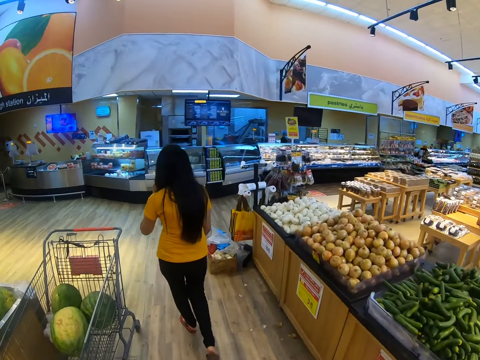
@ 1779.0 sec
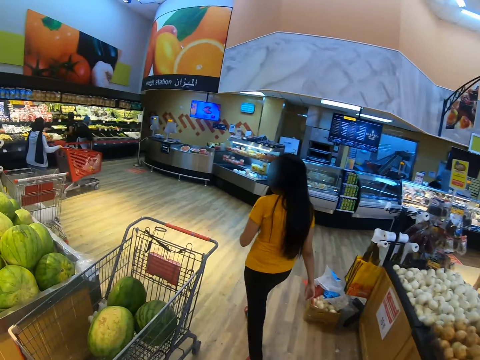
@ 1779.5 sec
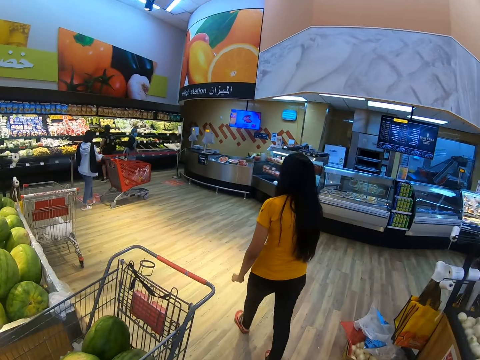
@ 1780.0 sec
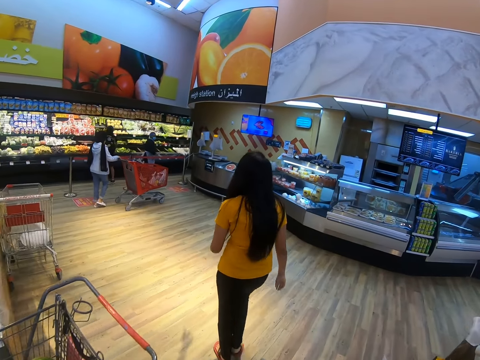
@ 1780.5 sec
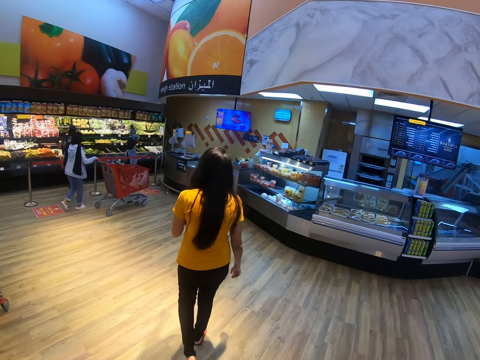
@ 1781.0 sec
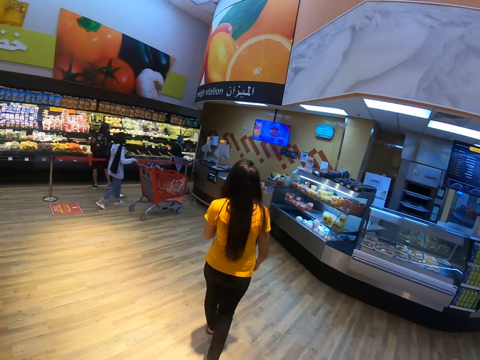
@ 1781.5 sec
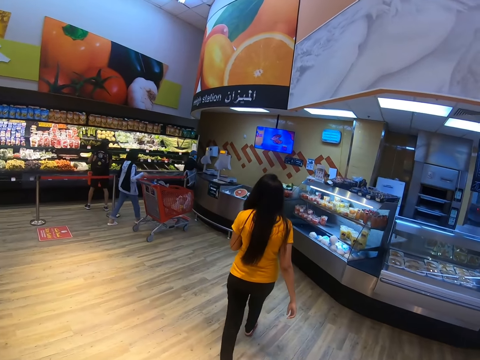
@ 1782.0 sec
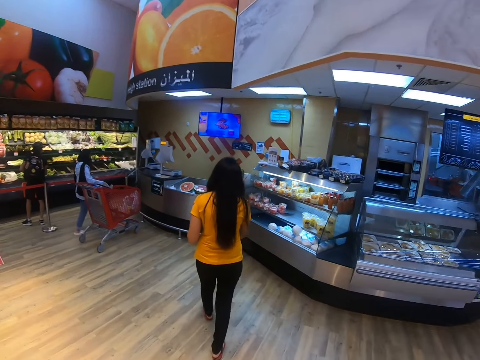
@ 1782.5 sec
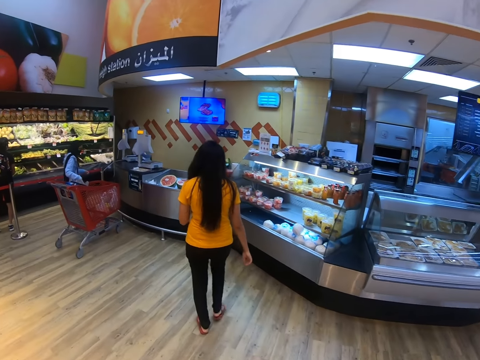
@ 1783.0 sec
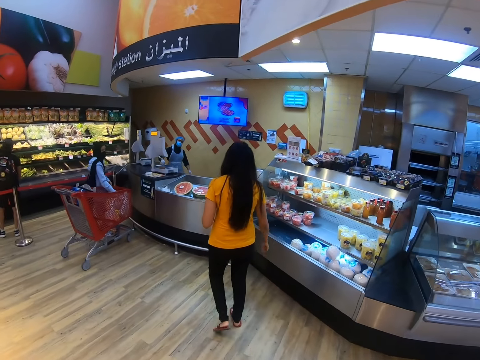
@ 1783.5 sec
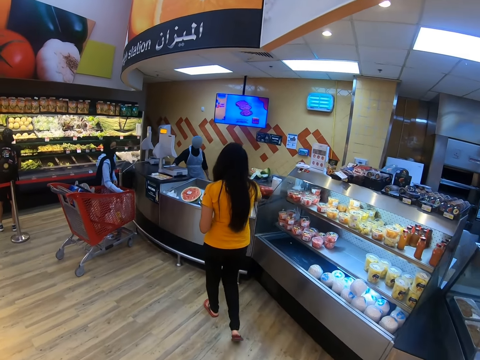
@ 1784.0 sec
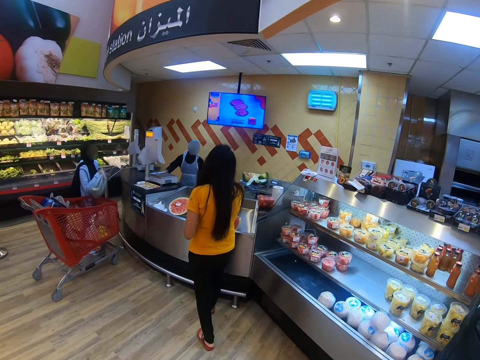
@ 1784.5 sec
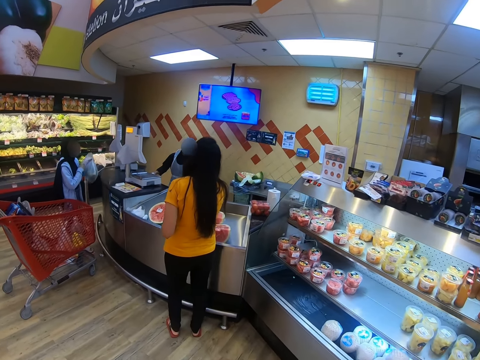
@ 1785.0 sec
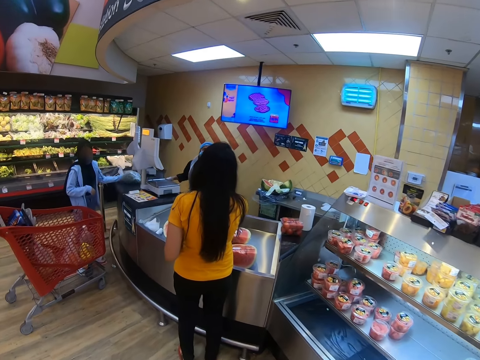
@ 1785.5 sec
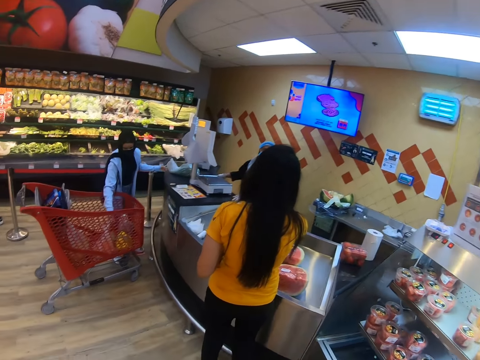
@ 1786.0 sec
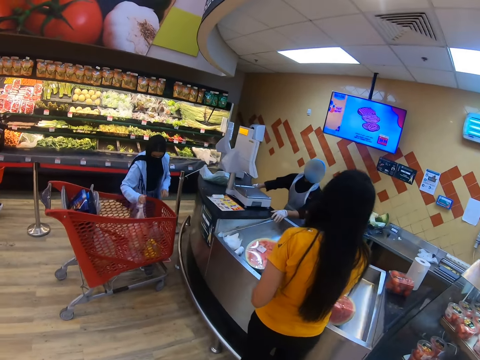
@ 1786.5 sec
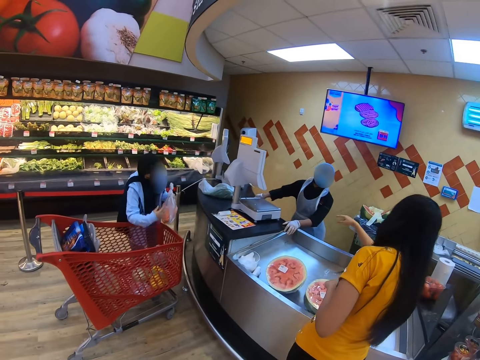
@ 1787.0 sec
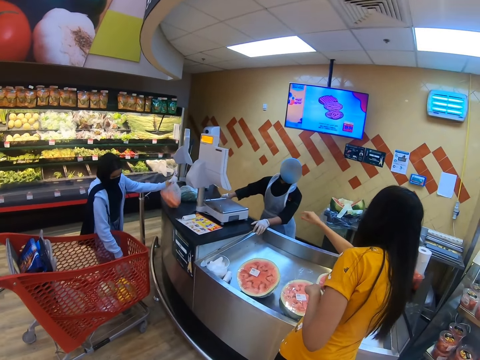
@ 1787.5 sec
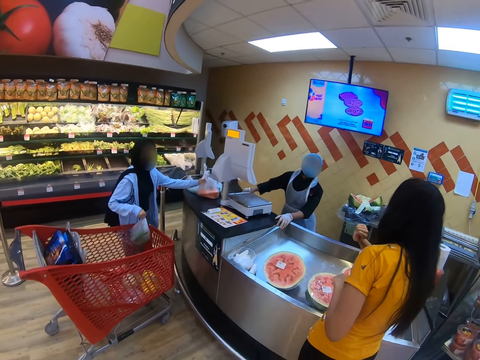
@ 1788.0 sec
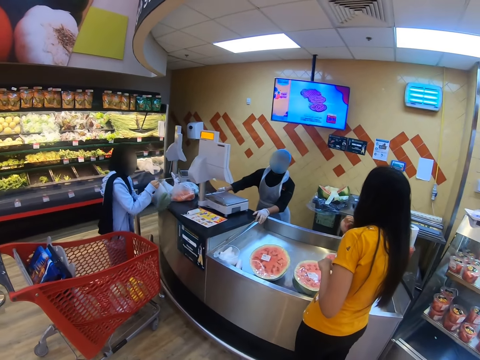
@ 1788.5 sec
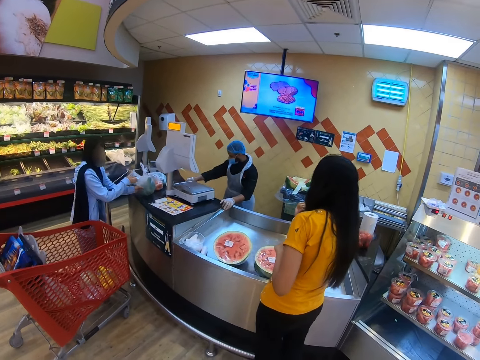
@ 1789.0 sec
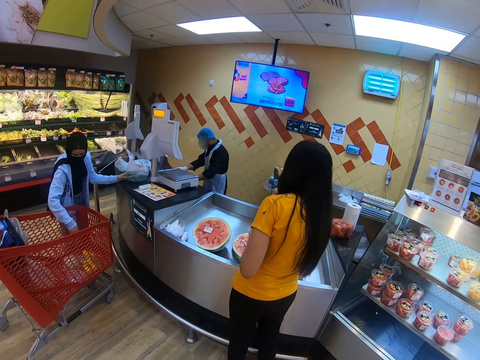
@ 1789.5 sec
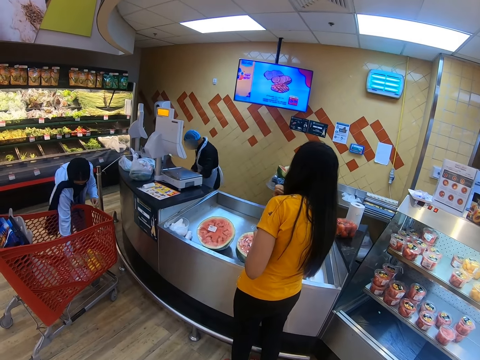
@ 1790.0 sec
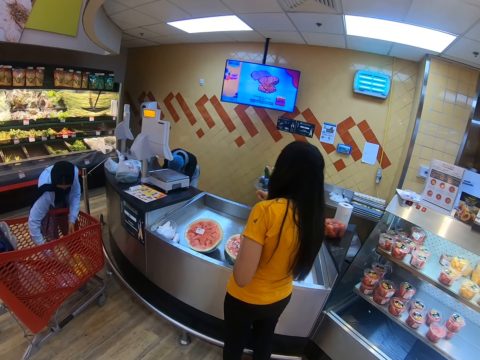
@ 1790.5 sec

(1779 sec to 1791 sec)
A person walks in a supermarket. The person converses with another person.

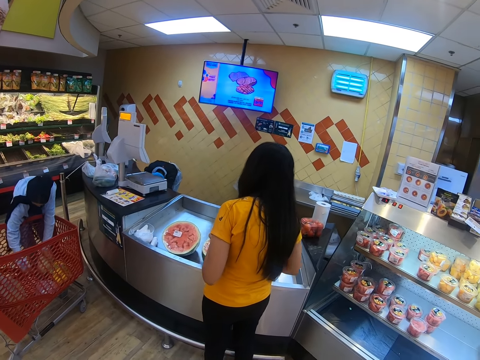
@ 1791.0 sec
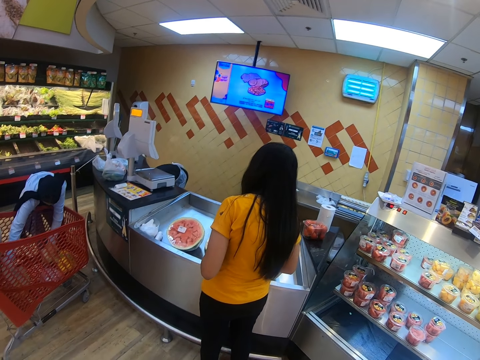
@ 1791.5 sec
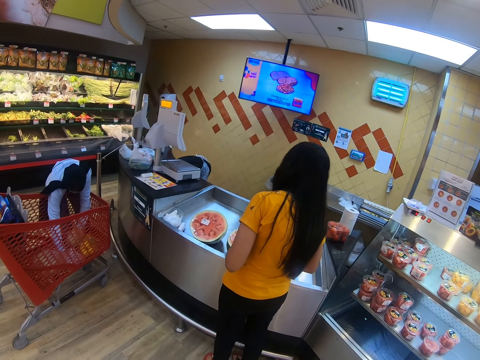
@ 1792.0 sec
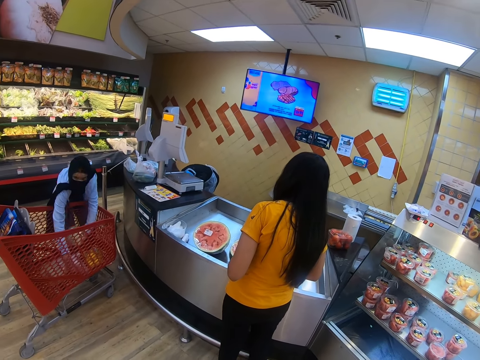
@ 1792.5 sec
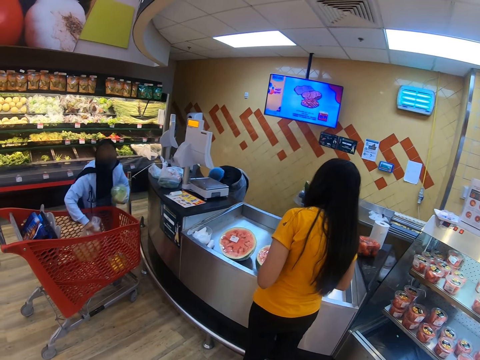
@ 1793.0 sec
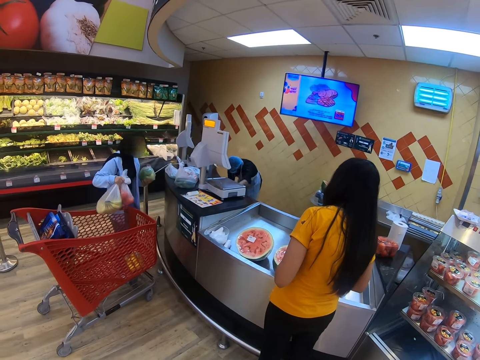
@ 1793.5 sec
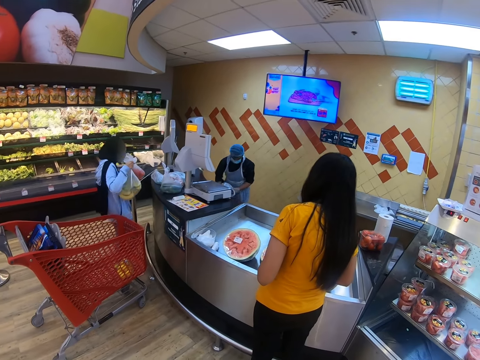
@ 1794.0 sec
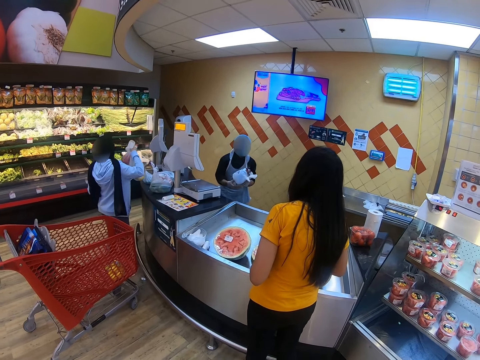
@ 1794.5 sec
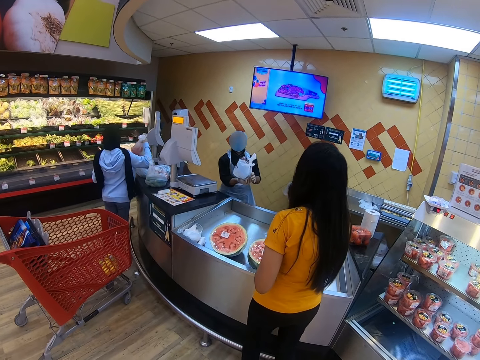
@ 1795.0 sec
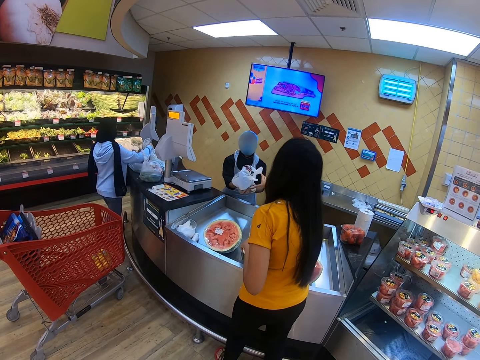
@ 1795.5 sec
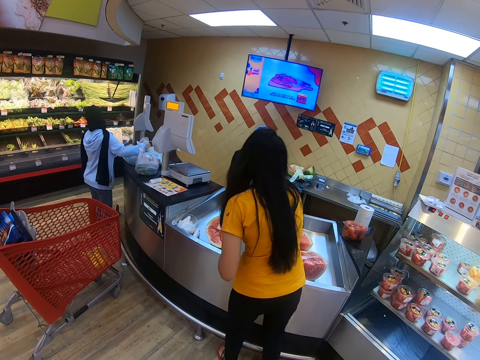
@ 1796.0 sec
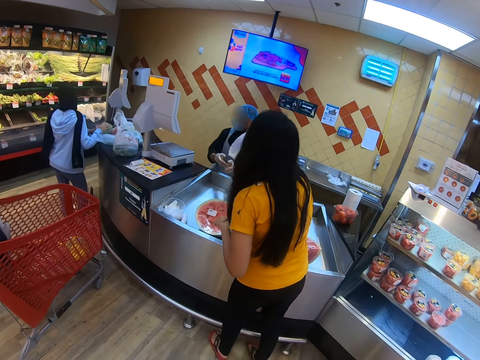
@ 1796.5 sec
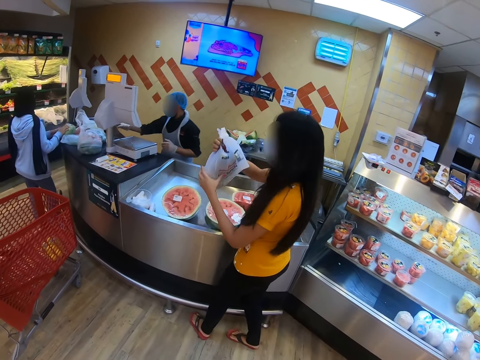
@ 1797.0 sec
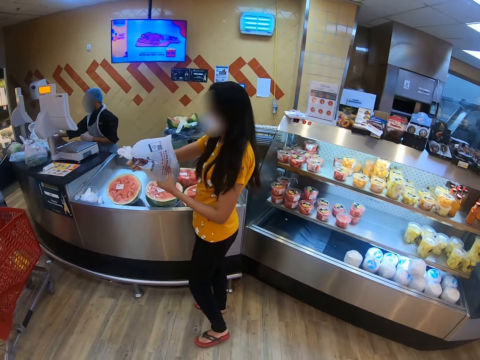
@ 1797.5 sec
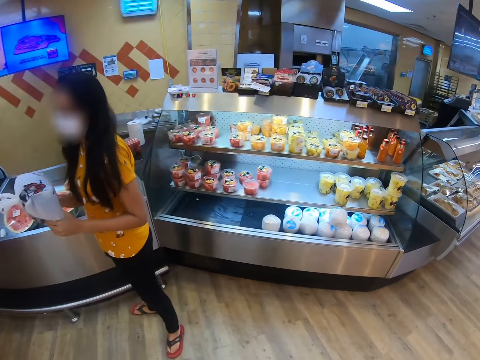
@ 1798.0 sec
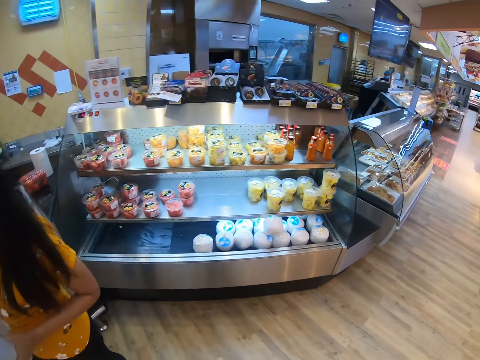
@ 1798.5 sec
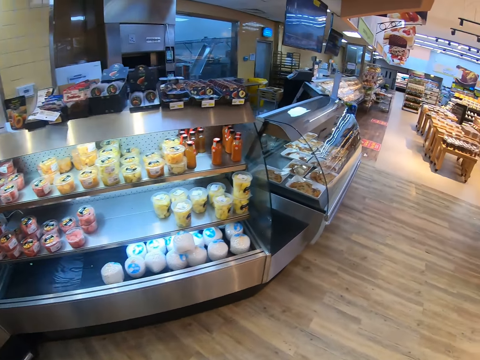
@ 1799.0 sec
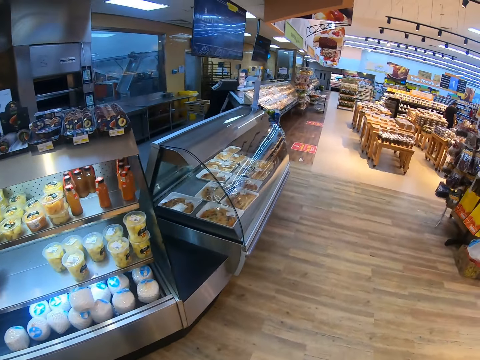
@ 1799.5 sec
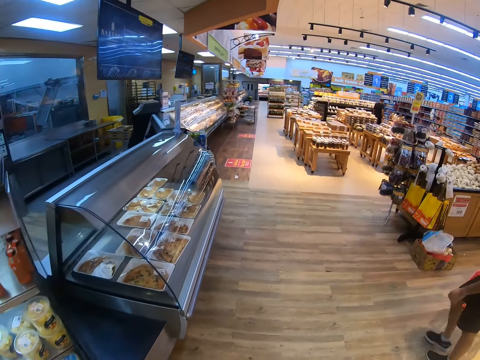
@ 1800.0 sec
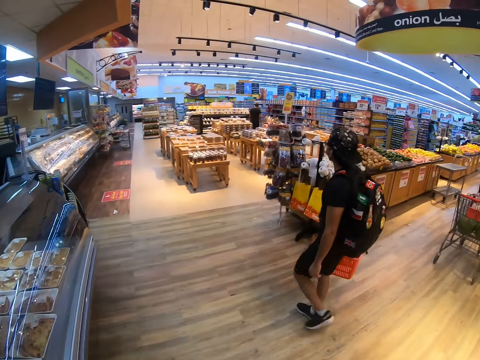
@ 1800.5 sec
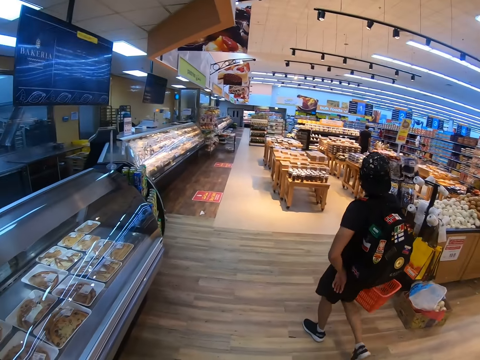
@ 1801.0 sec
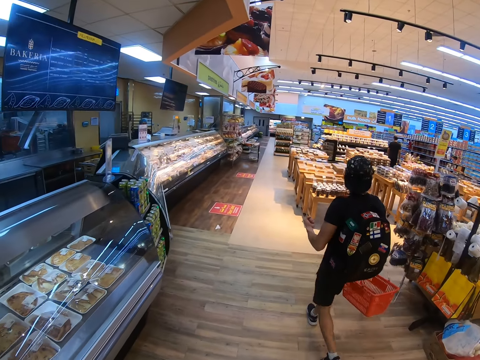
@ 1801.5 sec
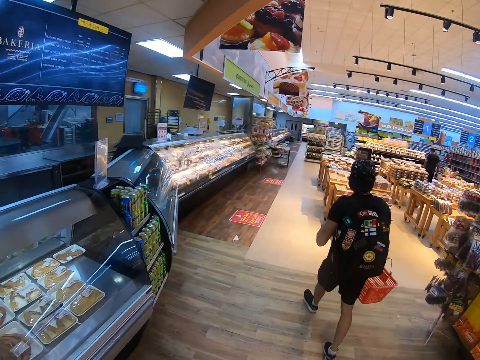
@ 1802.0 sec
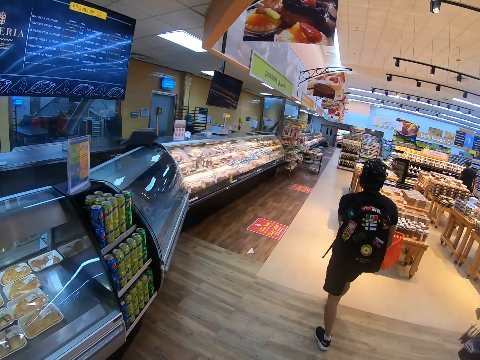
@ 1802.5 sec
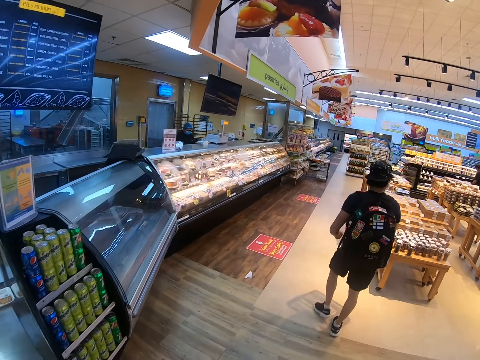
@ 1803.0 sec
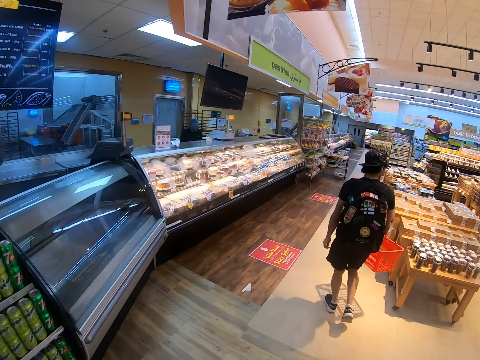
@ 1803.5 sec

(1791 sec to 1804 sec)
A person gives a paper bag to another person. The other person walks in a supermarket.

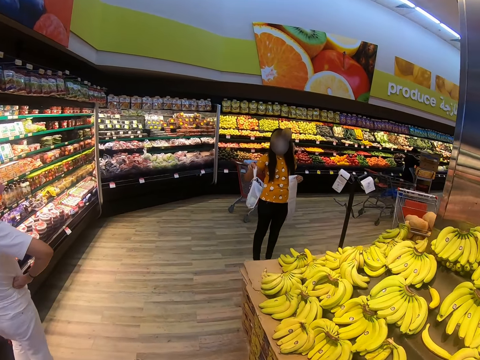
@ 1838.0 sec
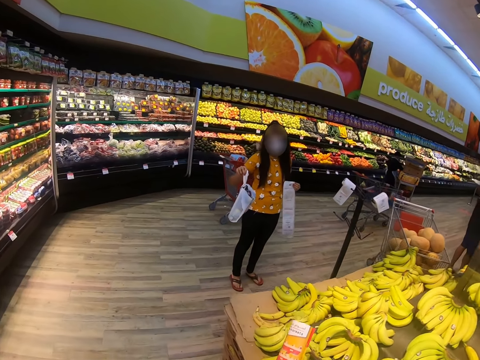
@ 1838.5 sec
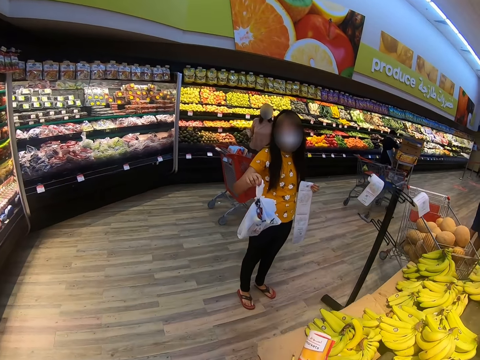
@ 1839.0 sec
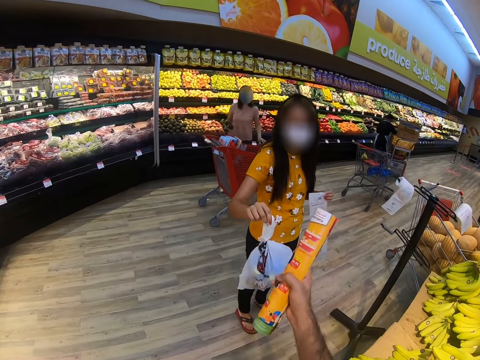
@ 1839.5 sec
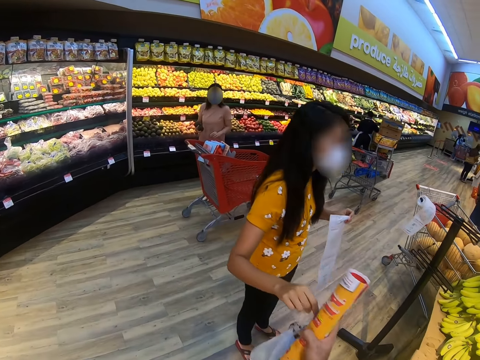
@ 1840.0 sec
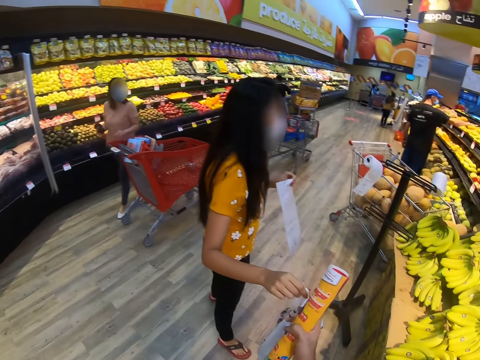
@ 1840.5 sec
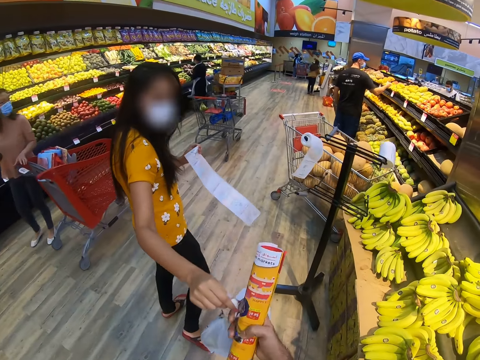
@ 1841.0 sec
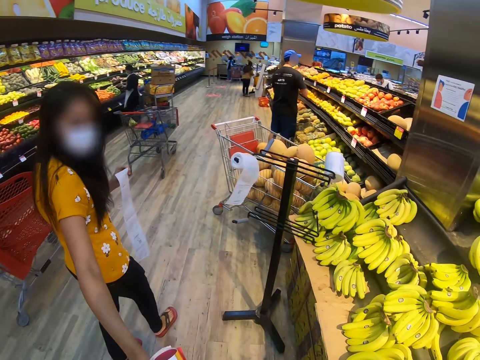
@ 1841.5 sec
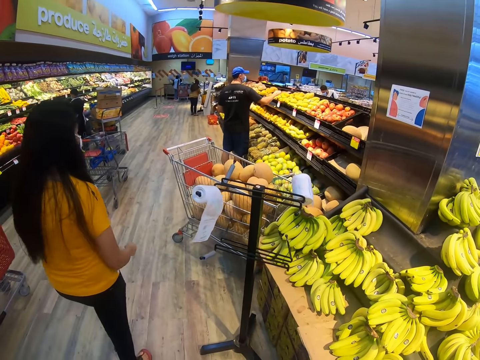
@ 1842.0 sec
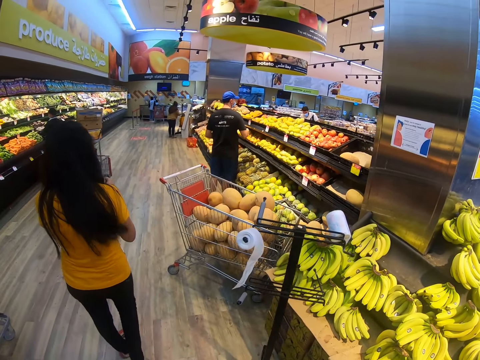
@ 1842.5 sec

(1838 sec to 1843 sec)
A person gives a paper bag to the camera wearer. The person walks in a supermarket.
